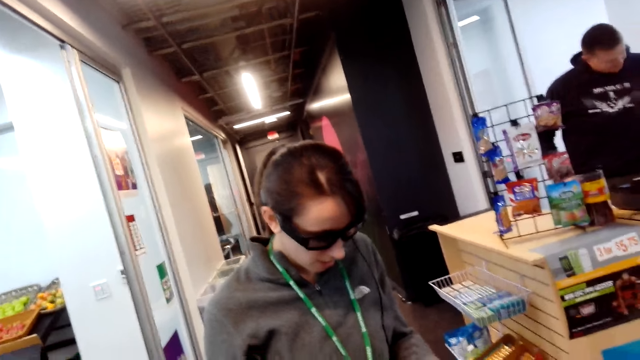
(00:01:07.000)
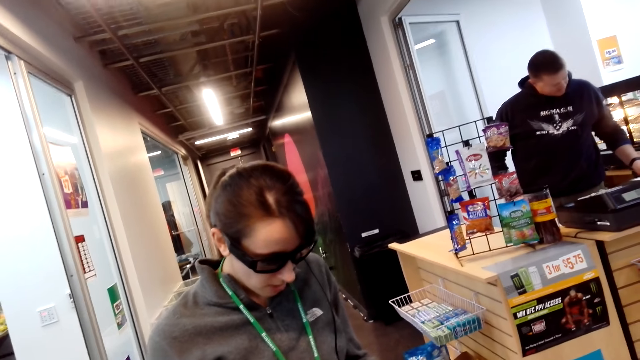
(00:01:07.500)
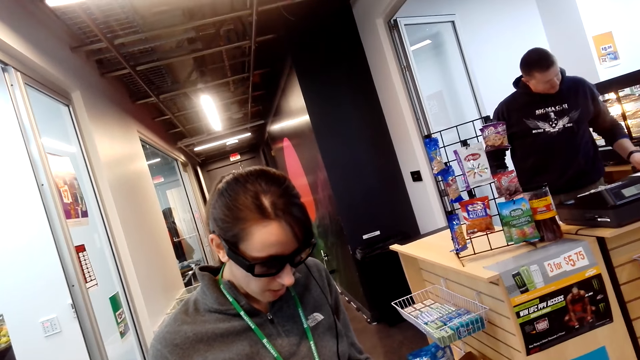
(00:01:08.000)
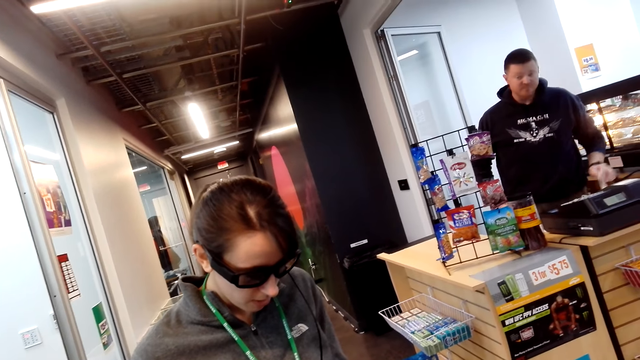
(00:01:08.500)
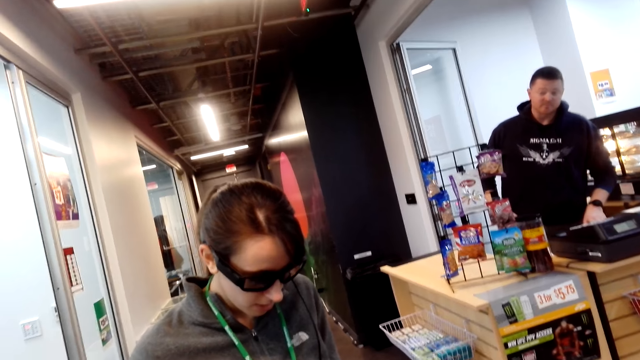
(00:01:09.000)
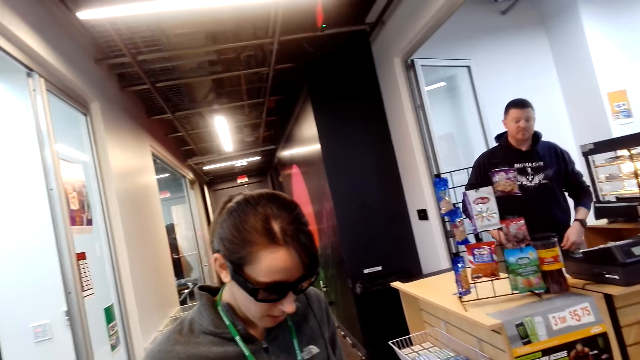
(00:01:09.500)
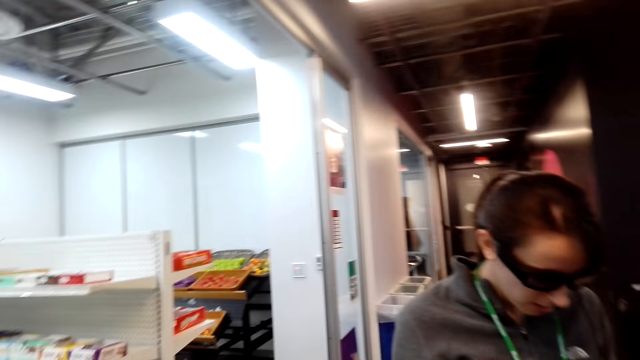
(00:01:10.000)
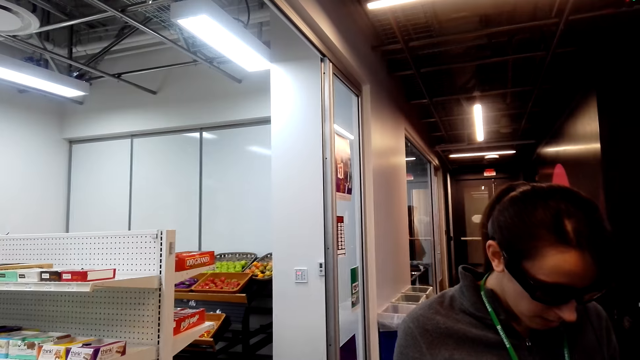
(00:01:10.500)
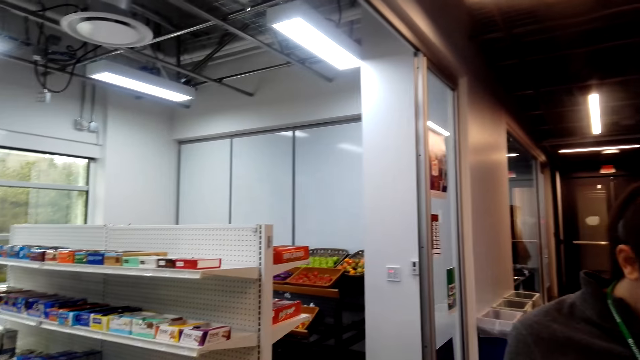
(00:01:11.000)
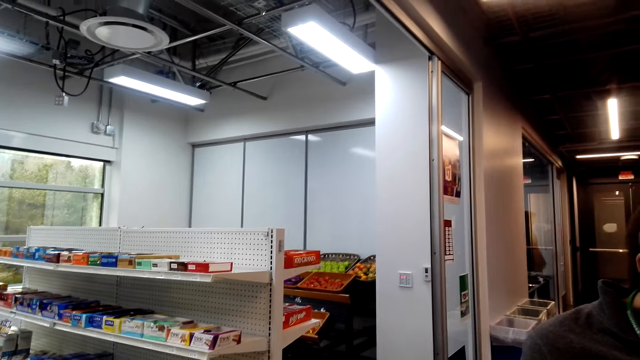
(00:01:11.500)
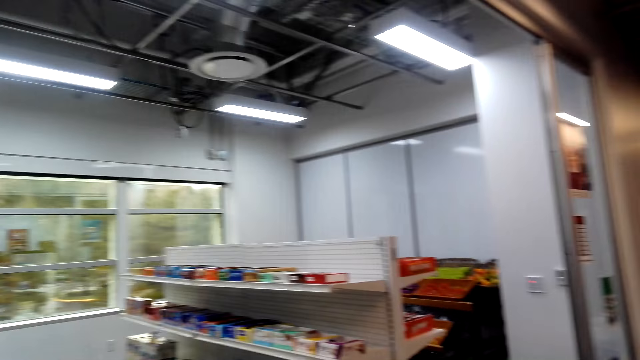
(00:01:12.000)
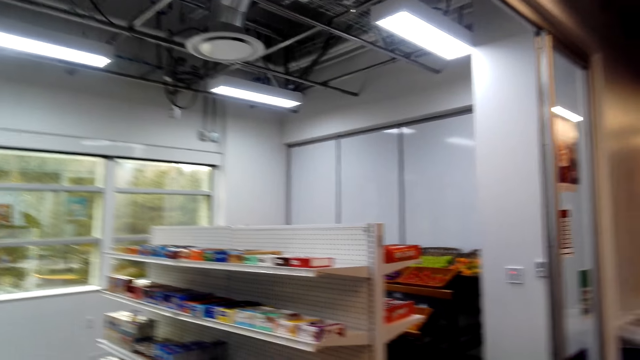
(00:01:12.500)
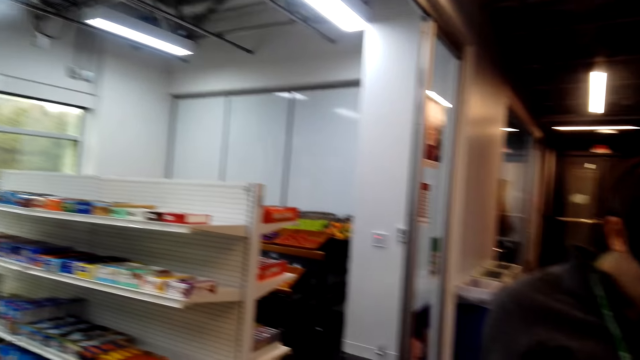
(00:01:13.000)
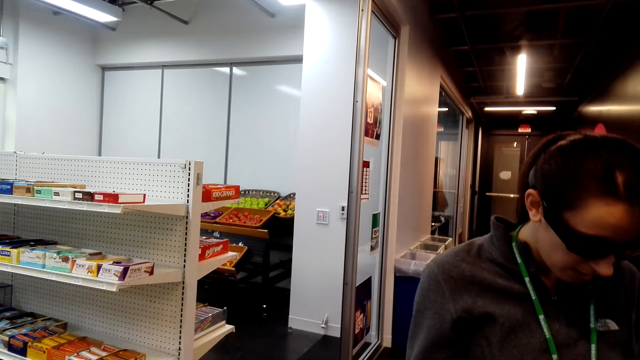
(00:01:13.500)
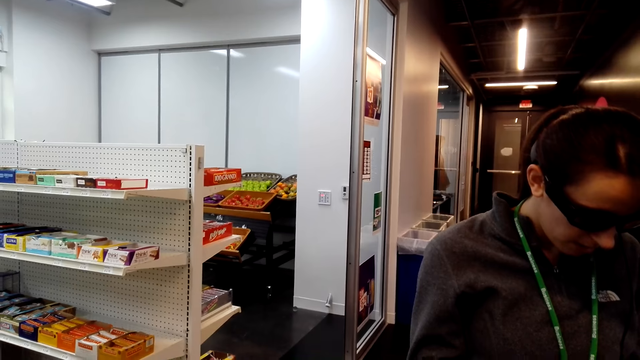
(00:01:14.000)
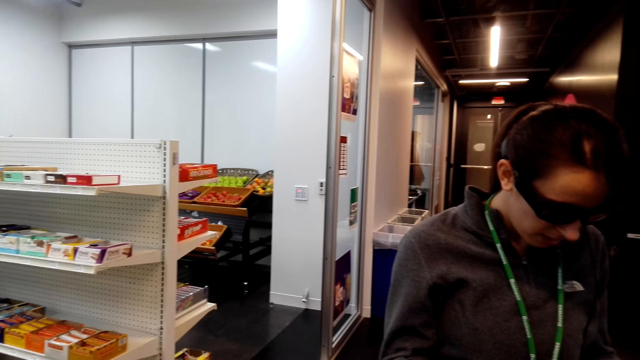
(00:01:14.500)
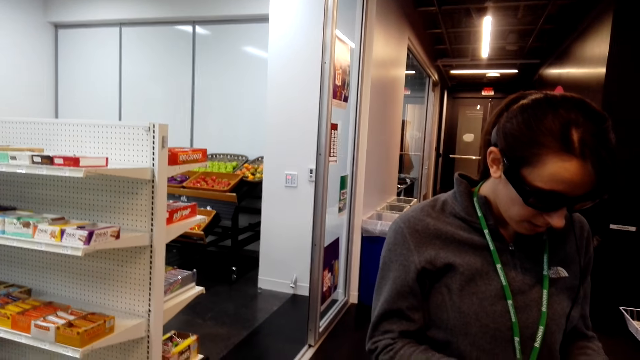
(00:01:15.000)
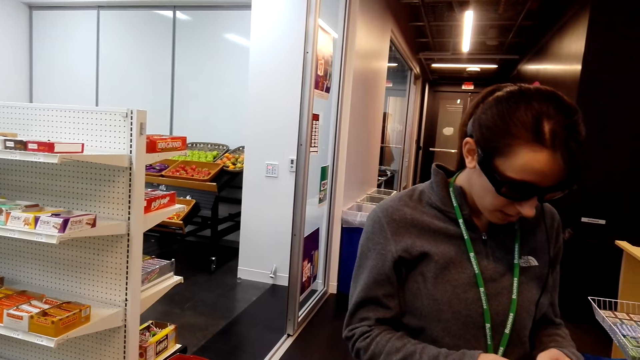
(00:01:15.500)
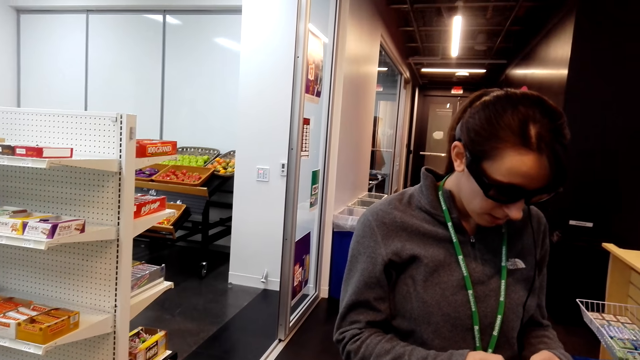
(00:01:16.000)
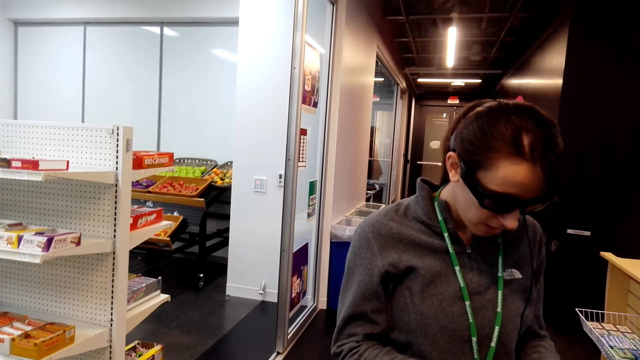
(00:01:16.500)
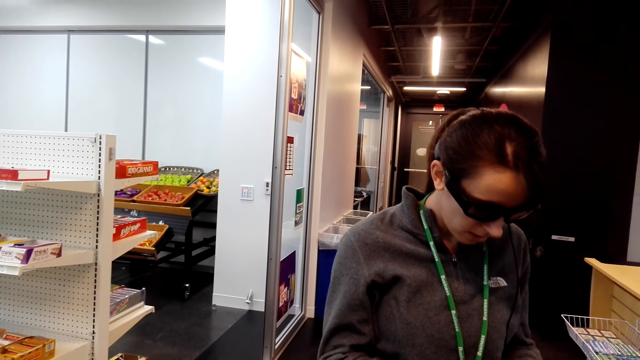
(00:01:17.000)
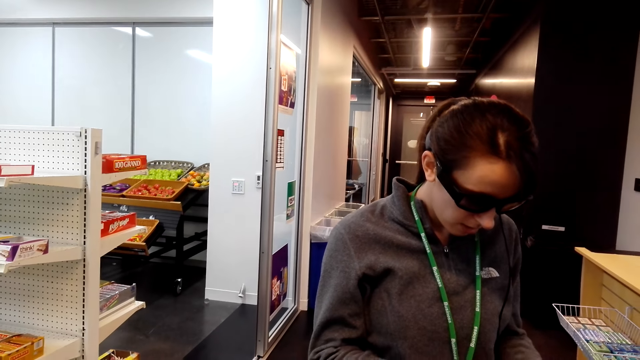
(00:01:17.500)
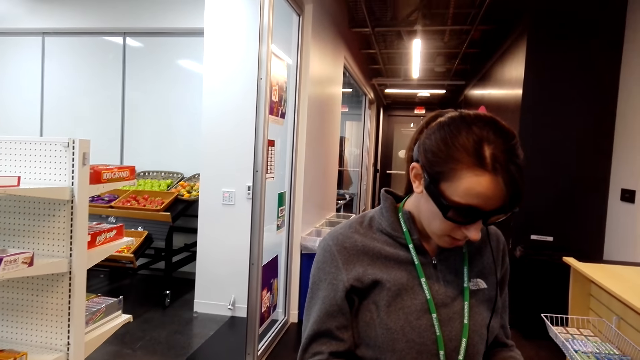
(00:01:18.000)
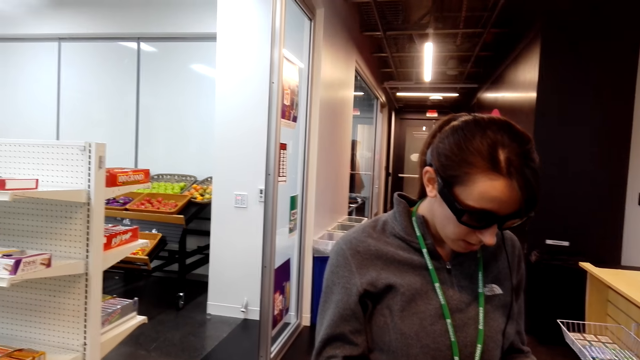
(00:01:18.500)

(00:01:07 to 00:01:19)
The camera wearer looks around. They look around. A woman dials a phone.

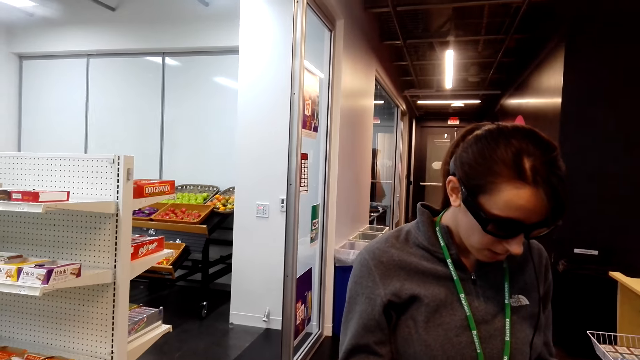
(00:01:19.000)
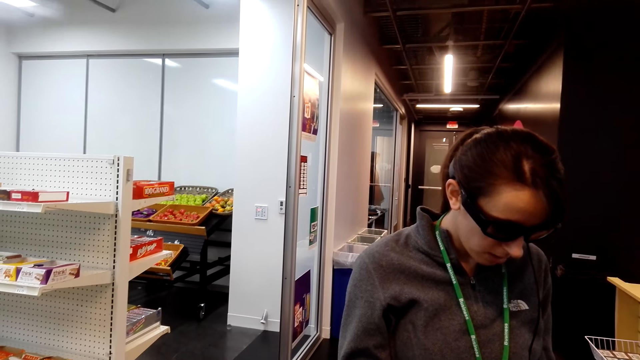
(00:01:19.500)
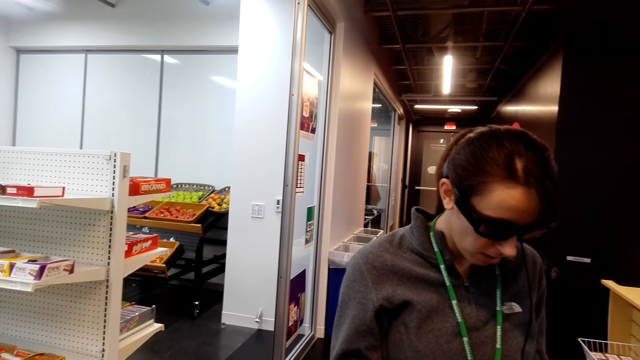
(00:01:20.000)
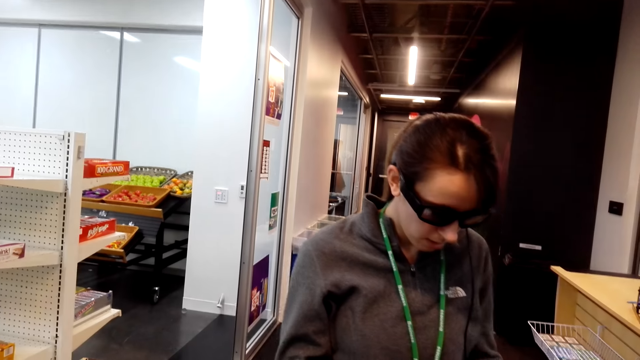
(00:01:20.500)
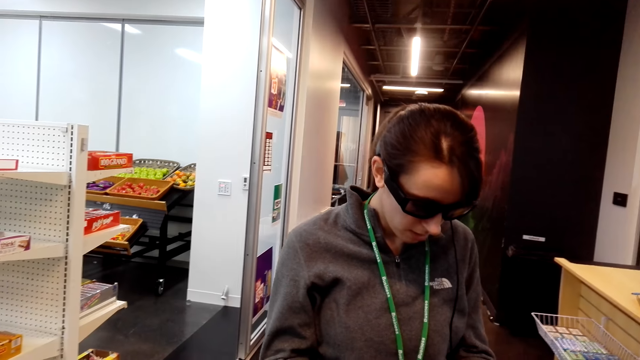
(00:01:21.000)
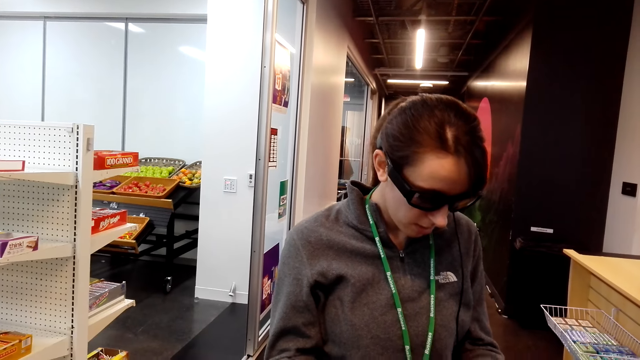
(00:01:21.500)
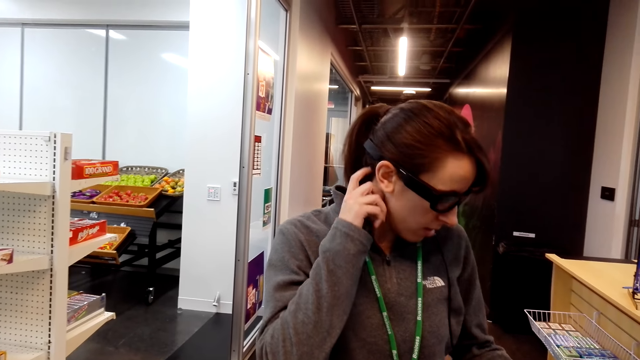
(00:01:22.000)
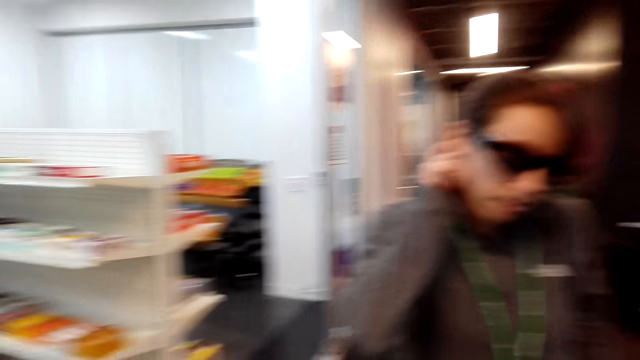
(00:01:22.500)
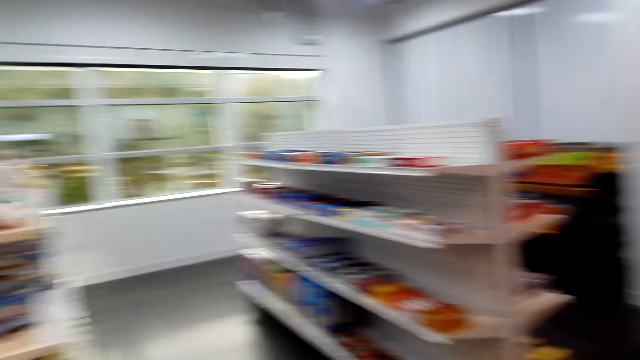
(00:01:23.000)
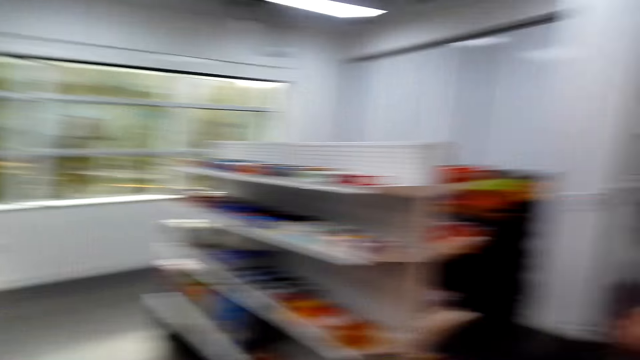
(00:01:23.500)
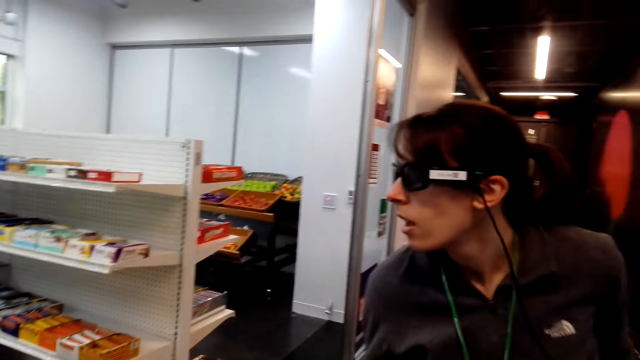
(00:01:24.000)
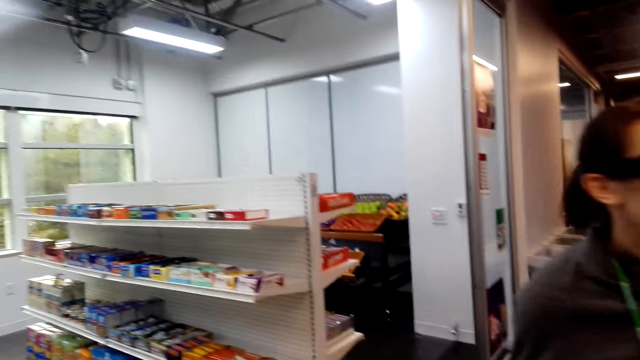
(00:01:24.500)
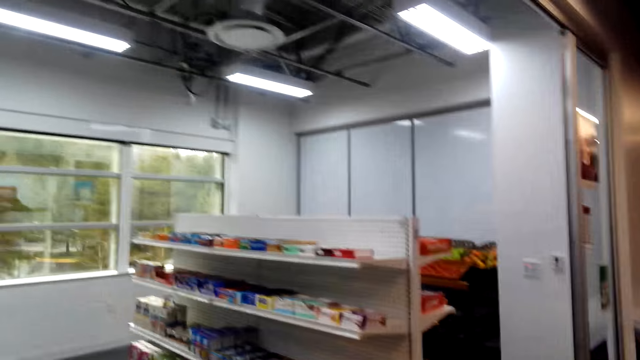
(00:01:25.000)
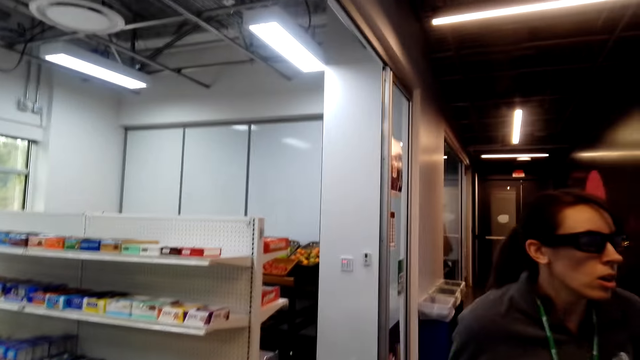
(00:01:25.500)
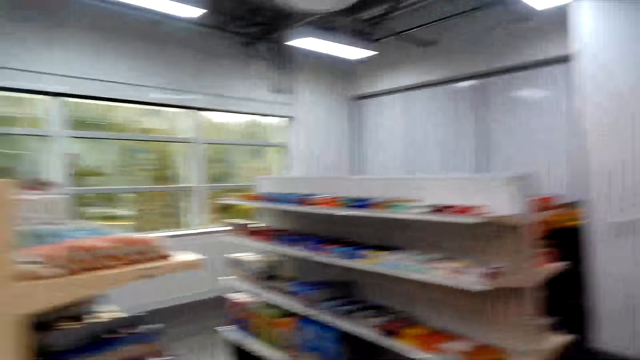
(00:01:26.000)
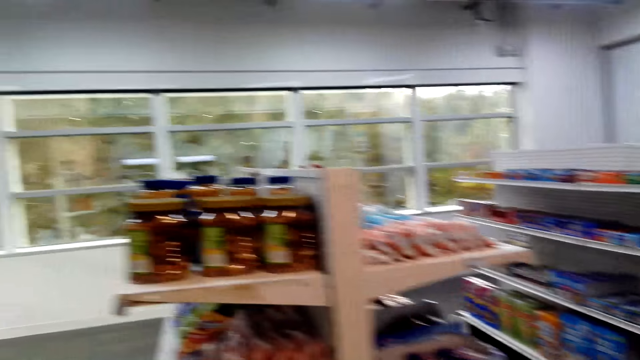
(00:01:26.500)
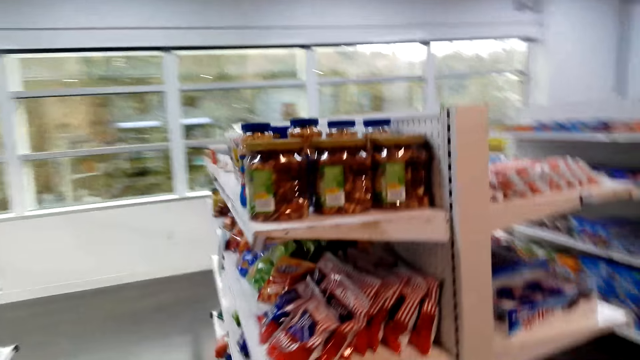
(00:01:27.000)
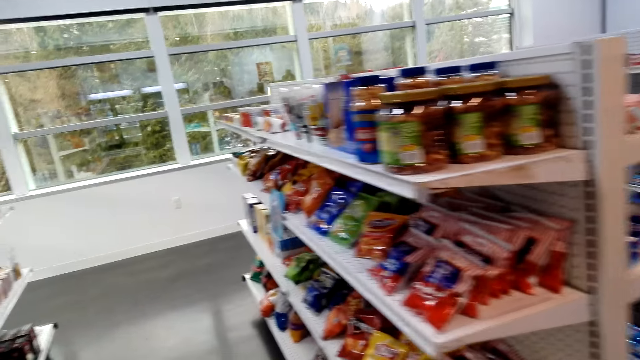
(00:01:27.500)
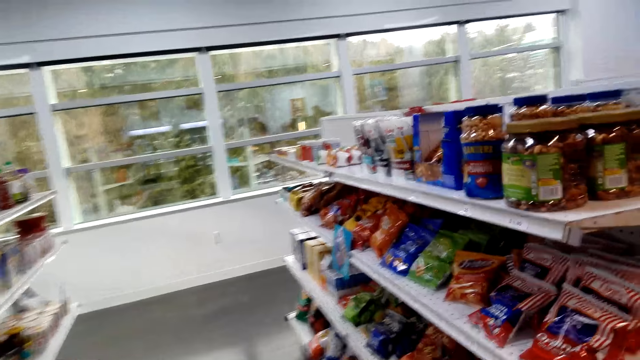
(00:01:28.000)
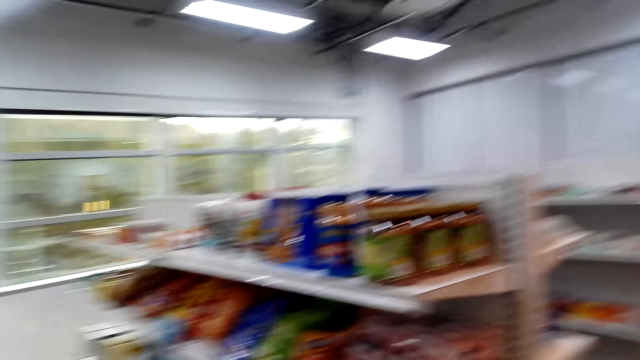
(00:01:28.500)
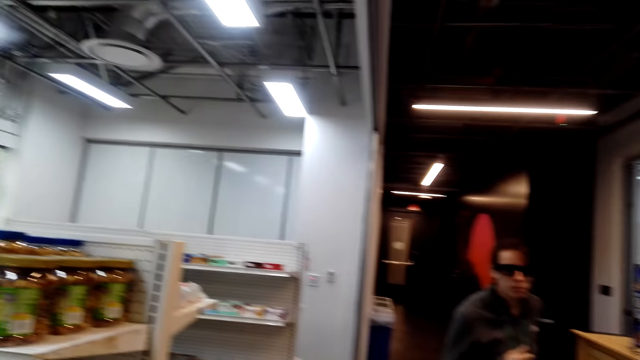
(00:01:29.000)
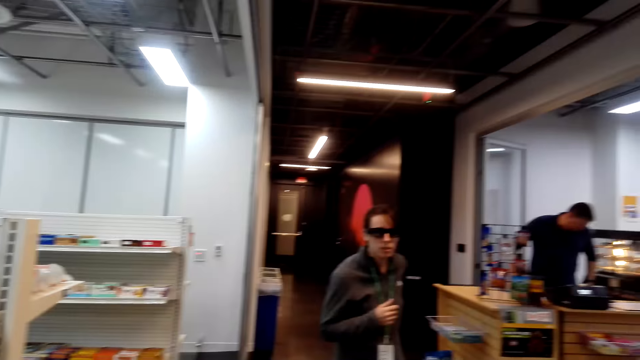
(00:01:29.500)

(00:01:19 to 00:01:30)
A woman touches the face and puts a phone in a pocket. The camera wearer looks around. They walk in the supermarket.
